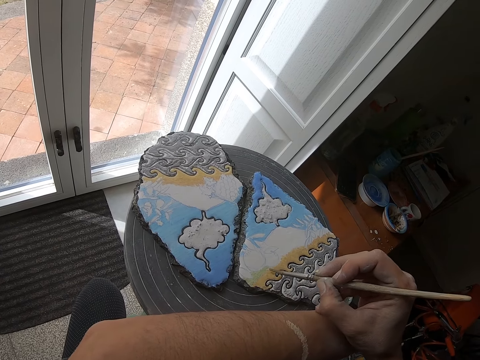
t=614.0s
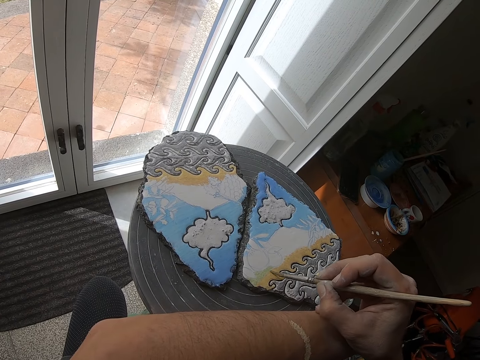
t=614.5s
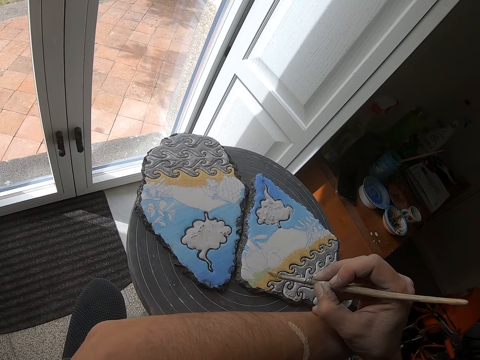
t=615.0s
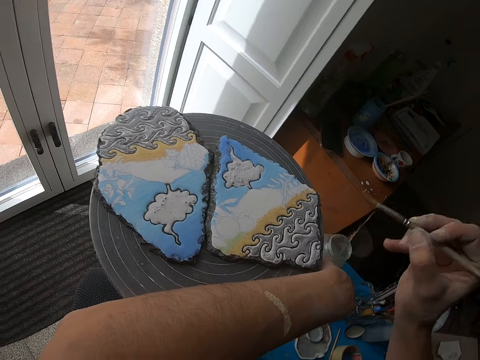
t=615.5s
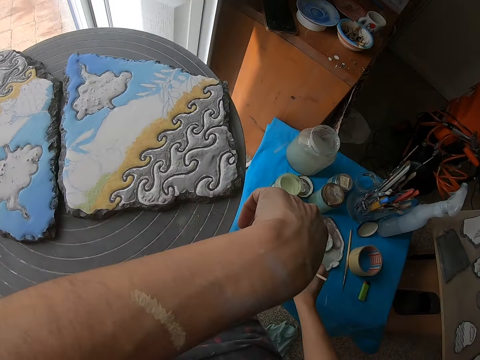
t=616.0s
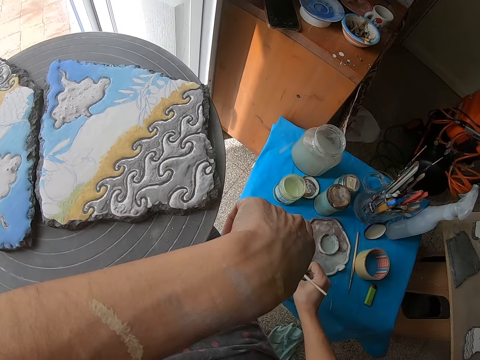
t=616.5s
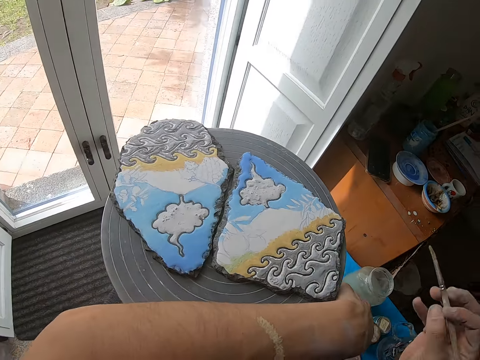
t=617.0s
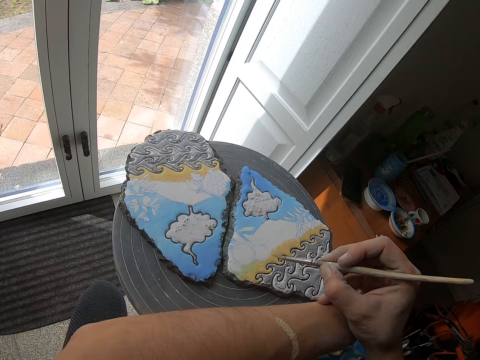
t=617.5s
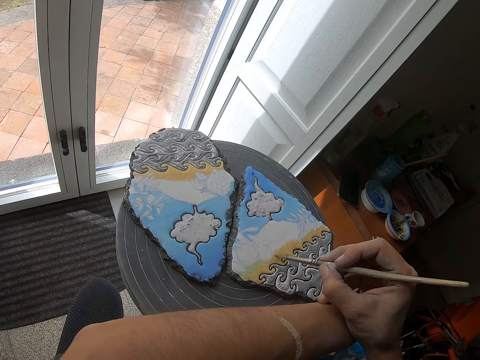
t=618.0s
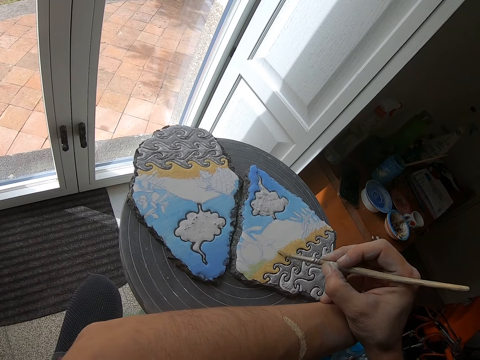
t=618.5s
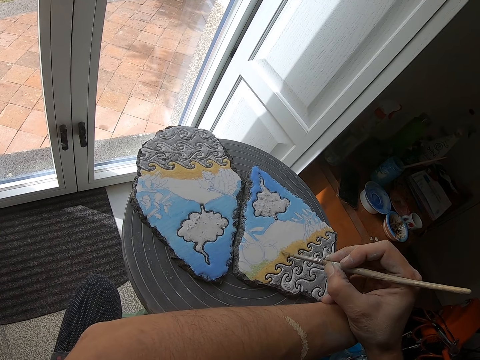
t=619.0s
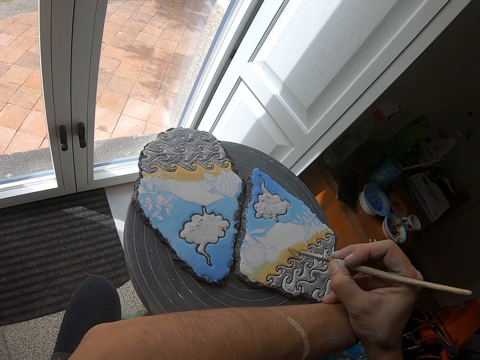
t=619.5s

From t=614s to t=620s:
The camera wearer smears the white plate on the table with the paint brush in his right hand. He paints on the rock on the stool with the paint brush in his right hand.

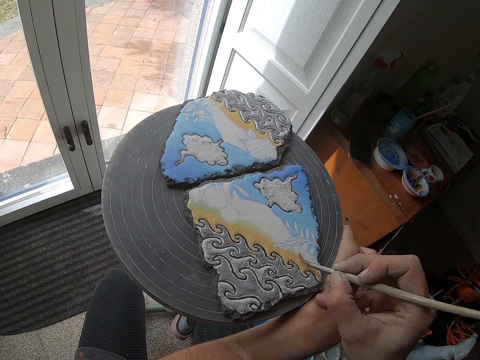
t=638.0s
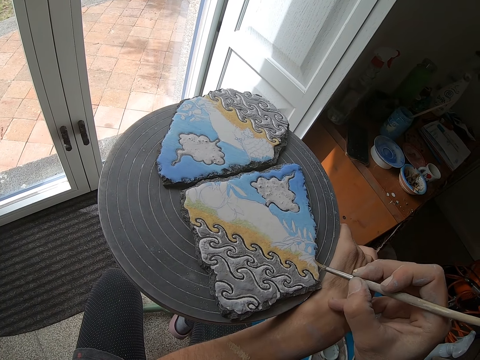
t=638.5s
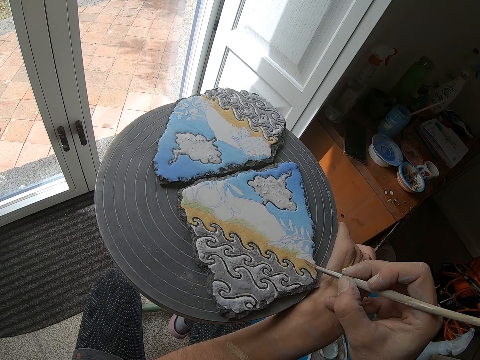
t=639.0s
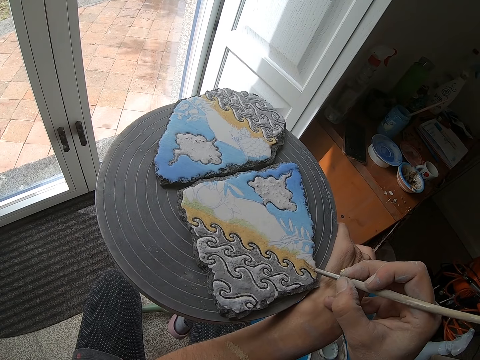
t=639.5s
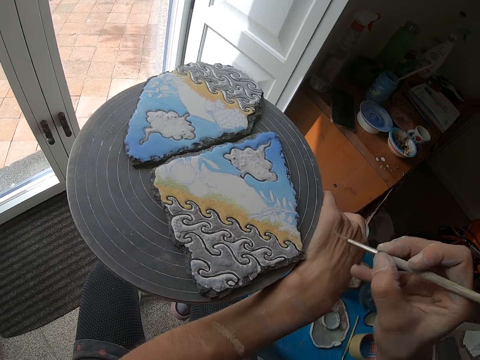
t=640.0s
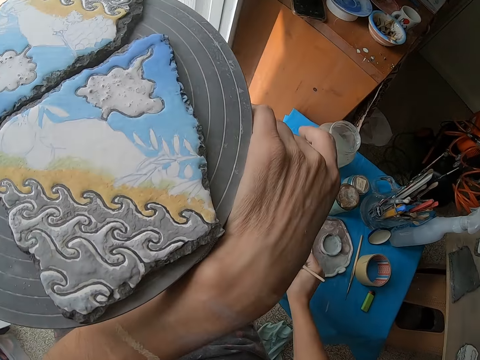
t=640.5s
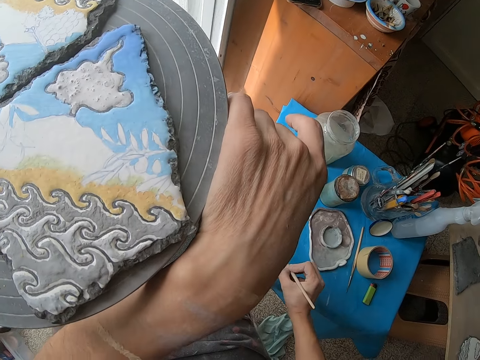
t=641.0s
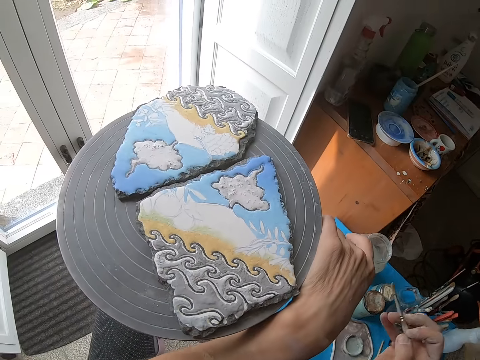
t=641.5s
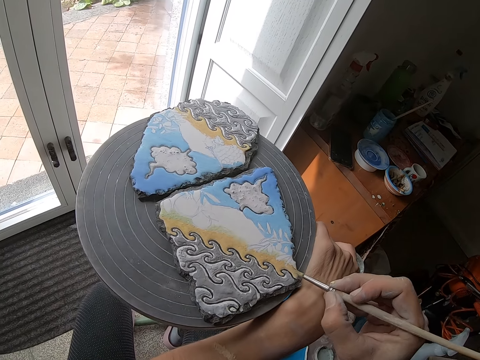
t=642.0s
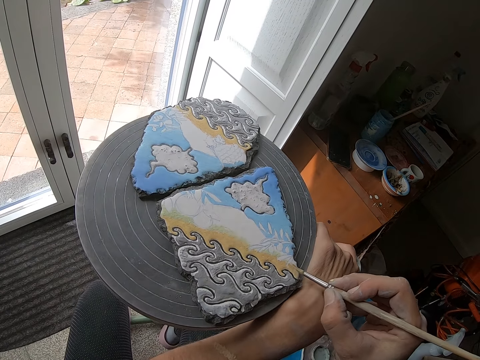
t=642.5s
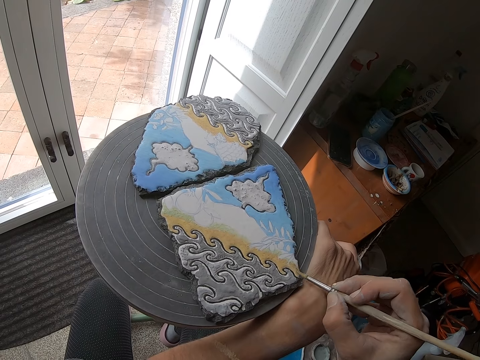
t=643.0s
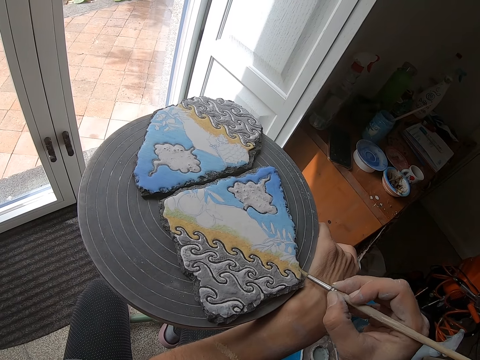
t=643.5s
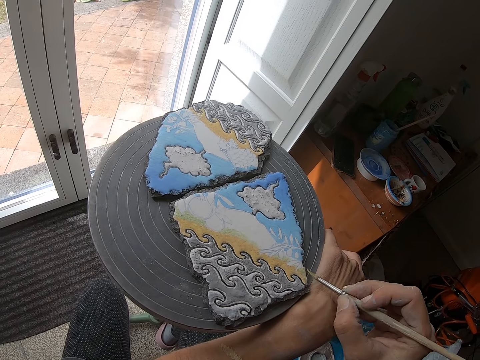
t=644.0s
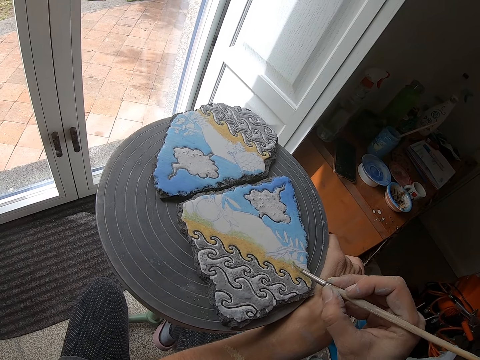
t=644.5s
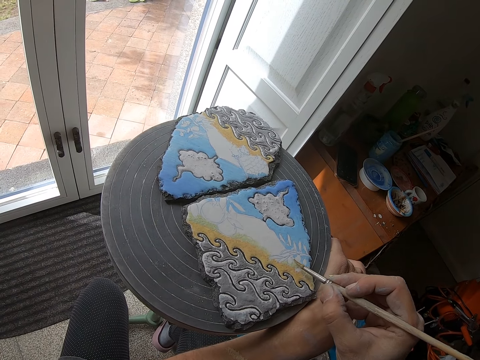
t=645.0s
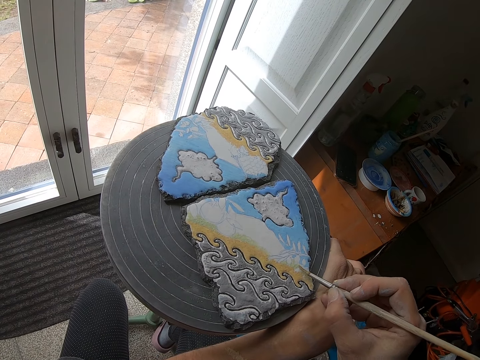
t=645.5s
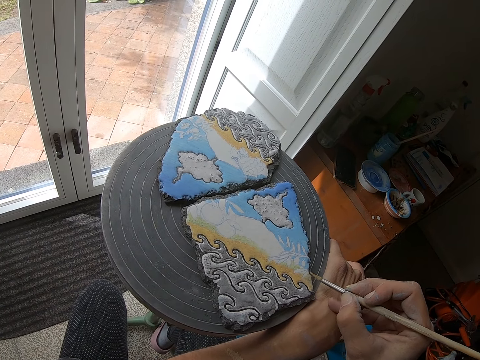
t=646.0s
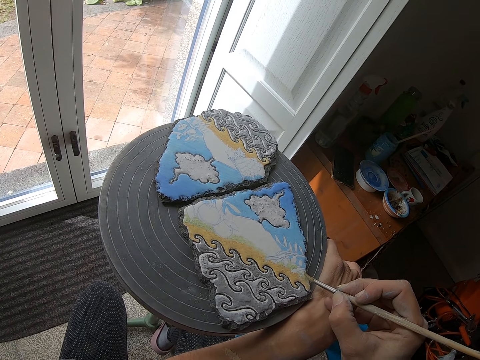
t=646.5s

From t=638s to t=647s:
The camera wearer removes the paint brush in his right hand from the rock on the stool. He smears the white plate on the table with the paint brush in his right hand. He paints the rock on the stool with the paint brush in his right hand.

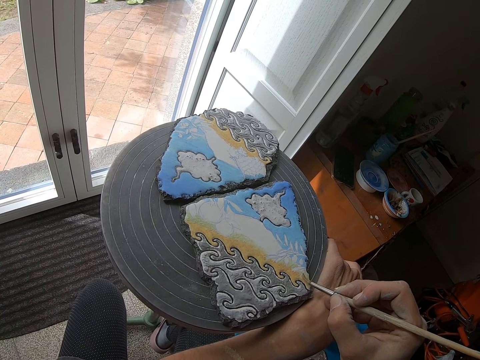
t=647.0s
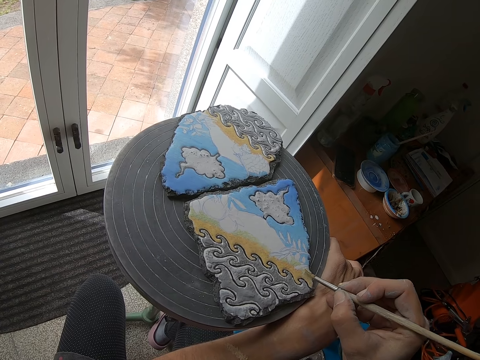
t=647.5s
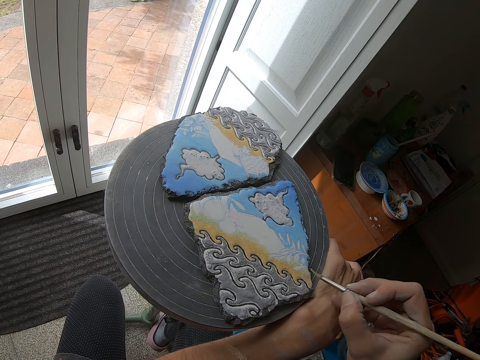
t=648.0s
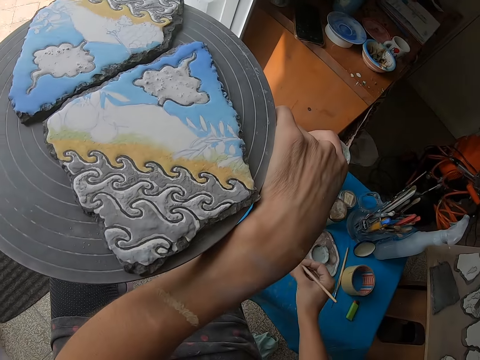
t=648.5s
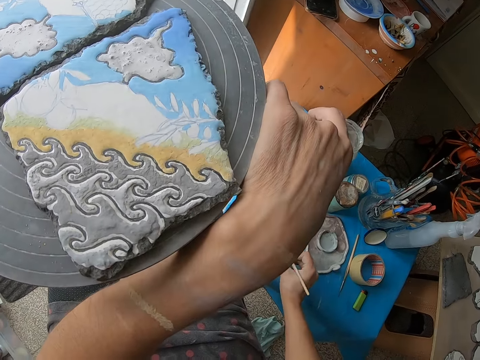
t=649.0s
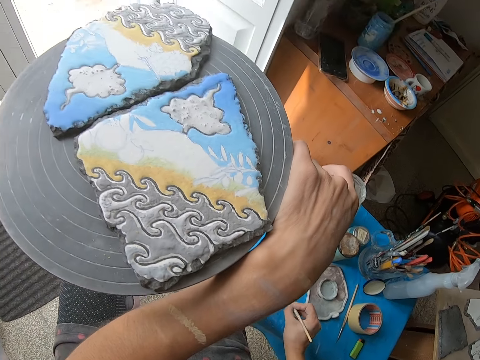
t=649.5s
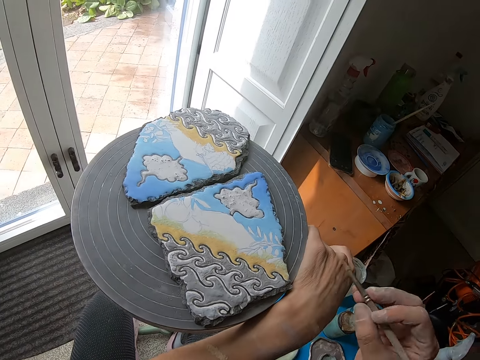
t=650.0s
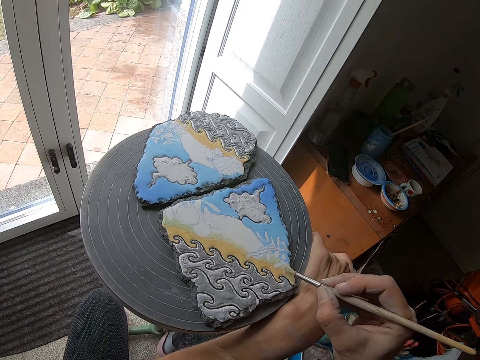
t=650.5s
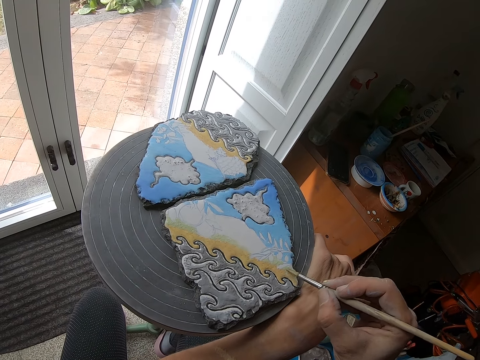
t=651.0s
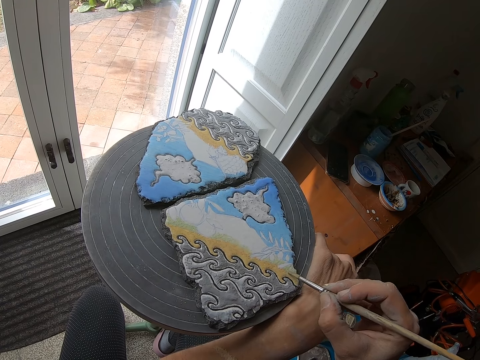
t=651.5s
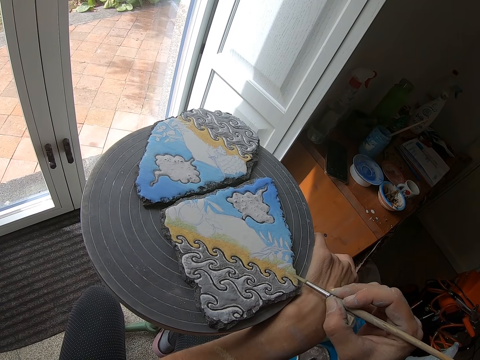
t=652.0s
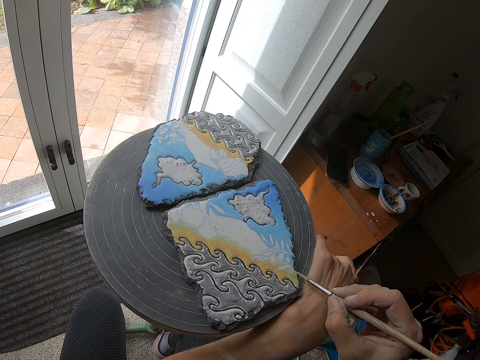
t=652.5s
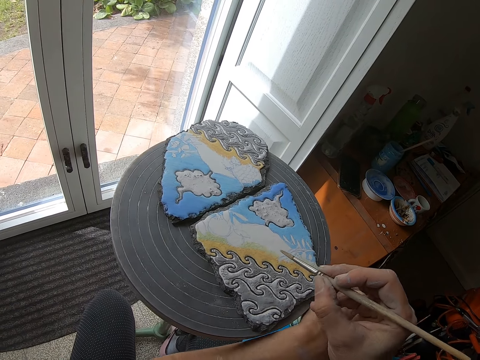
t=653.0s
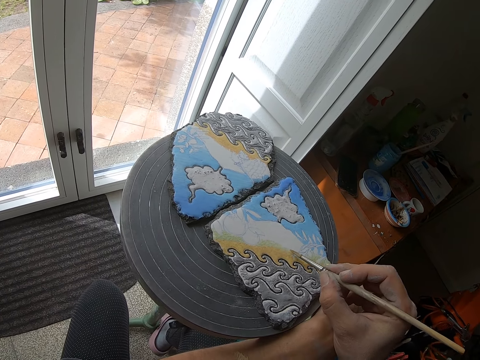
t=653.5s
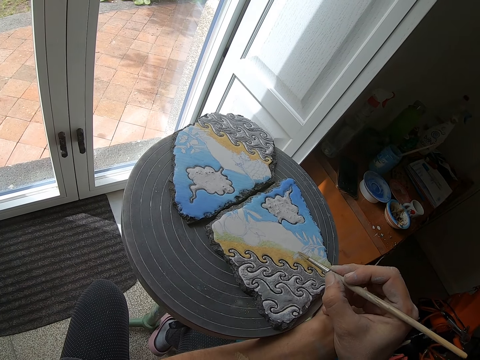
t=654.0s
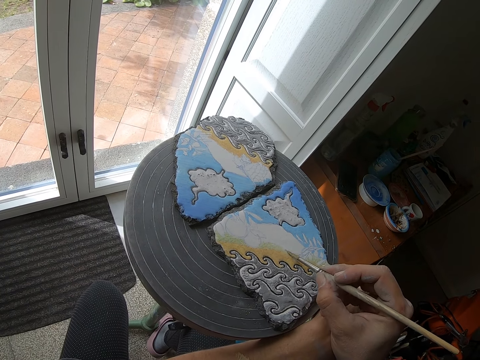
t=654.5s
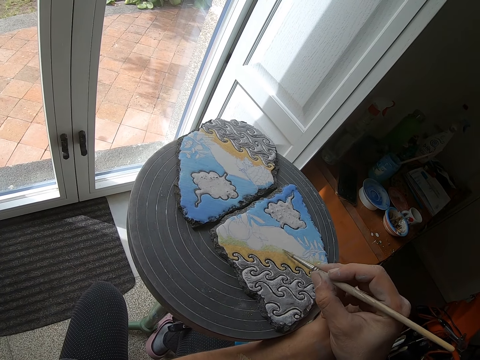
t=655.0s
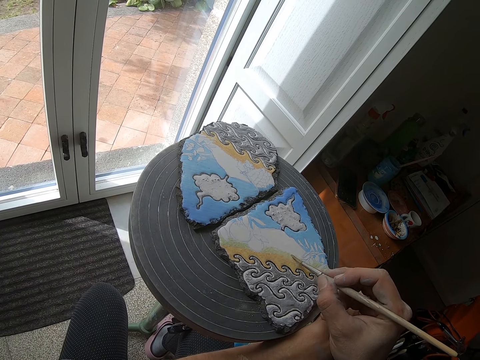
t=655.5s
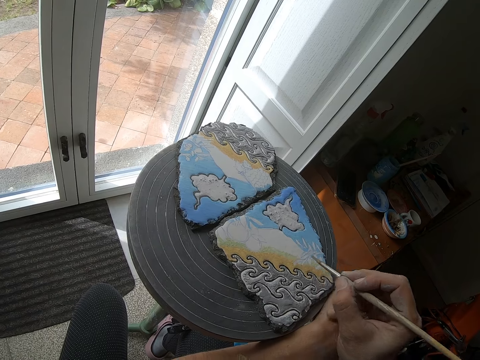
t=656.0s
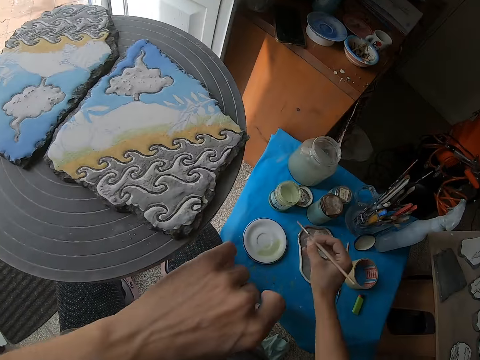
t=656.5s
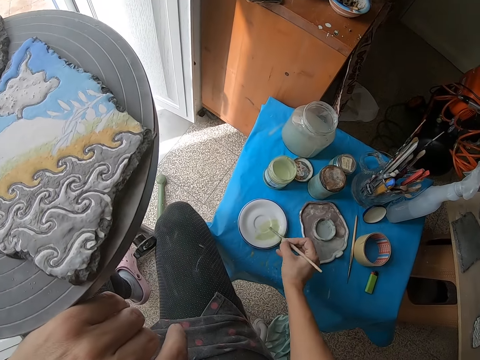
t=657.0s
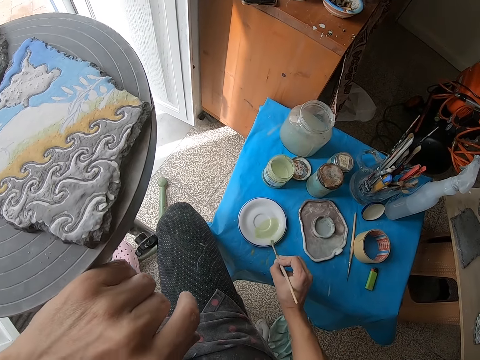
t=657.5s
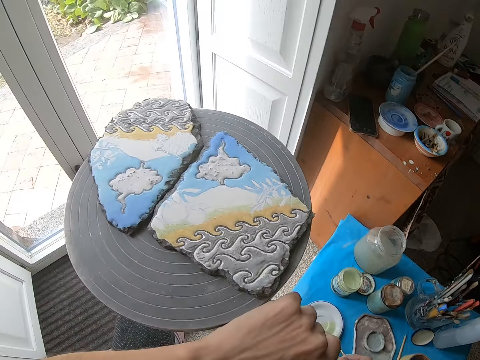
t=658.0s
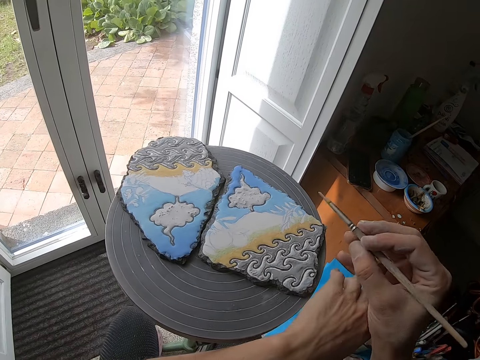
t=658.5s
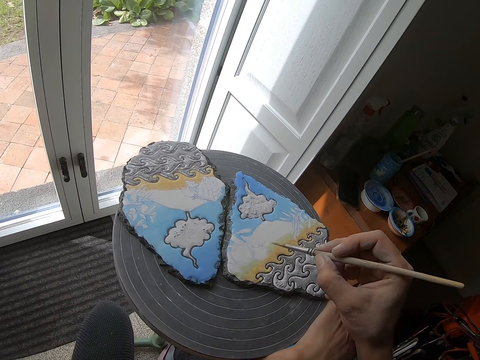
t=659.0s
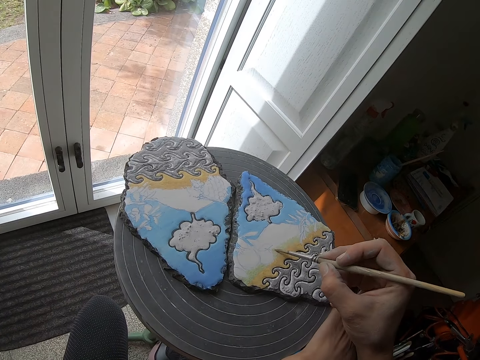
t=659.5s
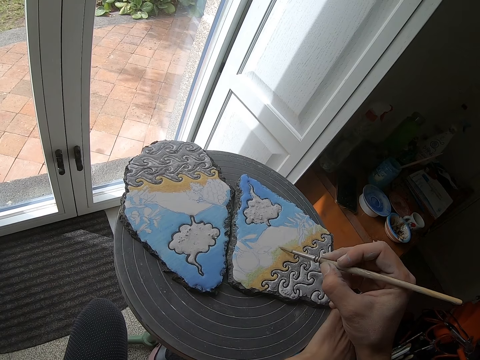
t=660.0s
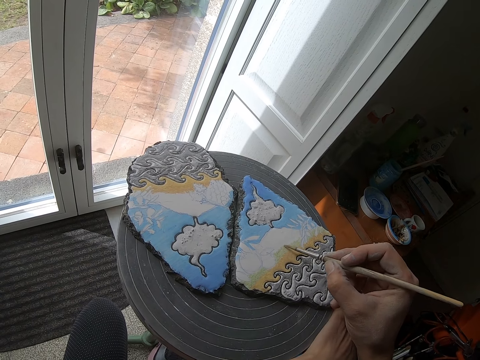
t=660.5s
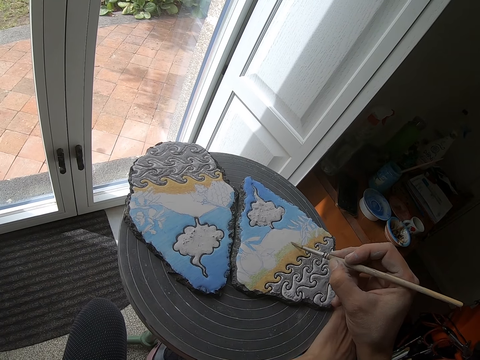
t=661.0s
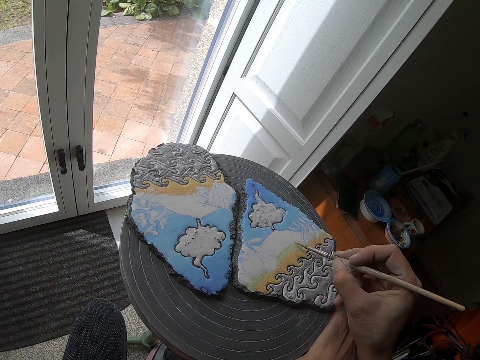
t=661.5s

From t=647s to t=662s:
The camera wearer removes the paint brush in his right hand from the rock on the stool. He smears the white plate on the table with the paint brush in his right hand. He paints the rock on the stool with the paint brush in his right hand. He removes the paint brush in his right hand from the rock on the stool. He smears the white plate on the table with the paint brush in his right hand. He paints the rock on the stool with the paint brush in his right hand.
